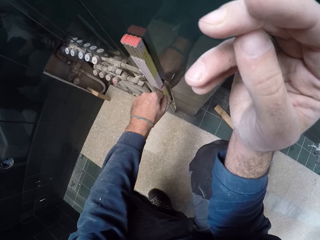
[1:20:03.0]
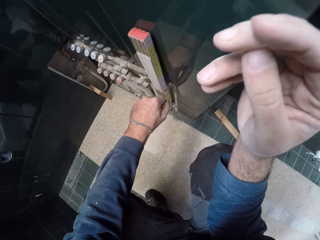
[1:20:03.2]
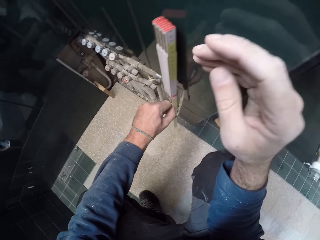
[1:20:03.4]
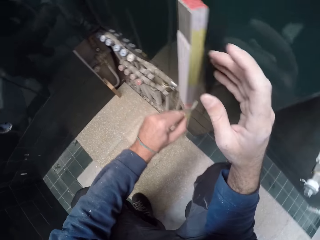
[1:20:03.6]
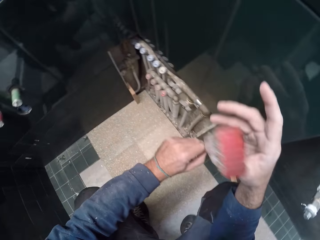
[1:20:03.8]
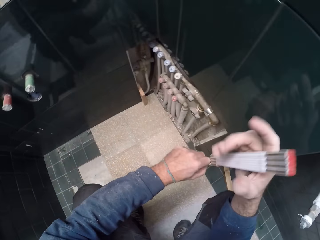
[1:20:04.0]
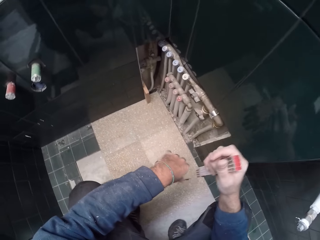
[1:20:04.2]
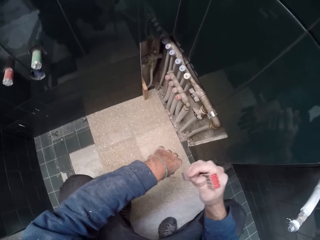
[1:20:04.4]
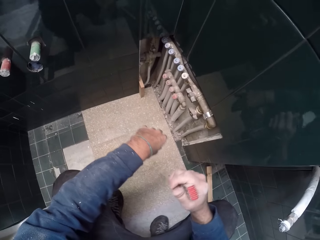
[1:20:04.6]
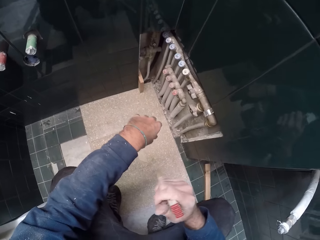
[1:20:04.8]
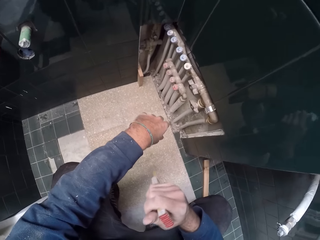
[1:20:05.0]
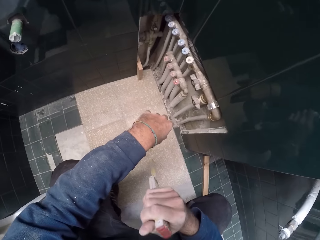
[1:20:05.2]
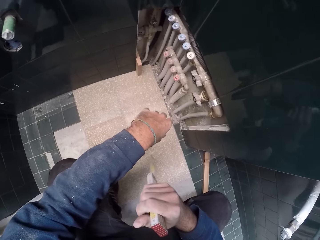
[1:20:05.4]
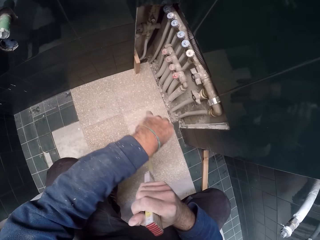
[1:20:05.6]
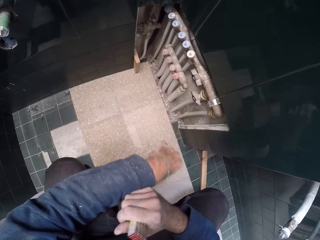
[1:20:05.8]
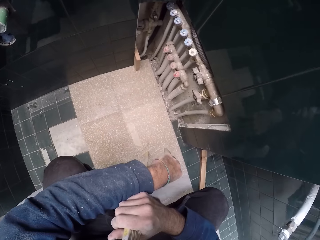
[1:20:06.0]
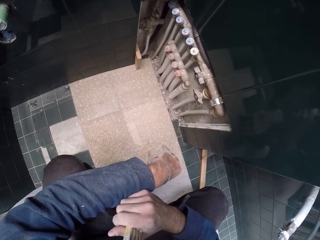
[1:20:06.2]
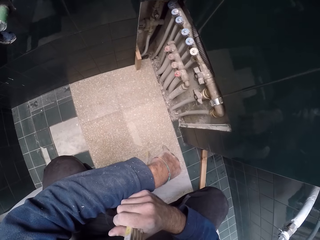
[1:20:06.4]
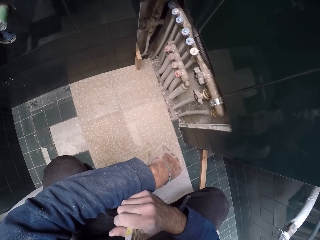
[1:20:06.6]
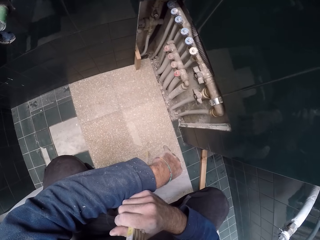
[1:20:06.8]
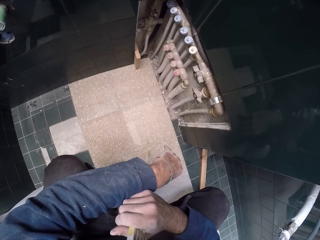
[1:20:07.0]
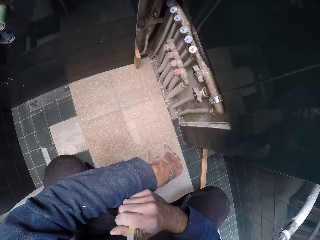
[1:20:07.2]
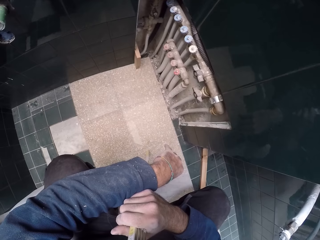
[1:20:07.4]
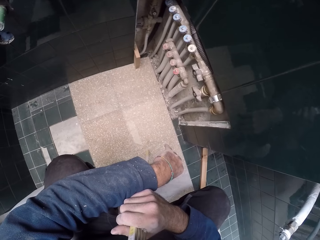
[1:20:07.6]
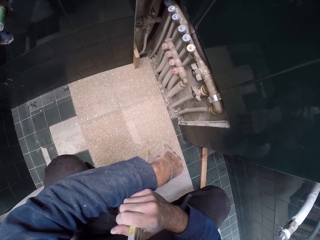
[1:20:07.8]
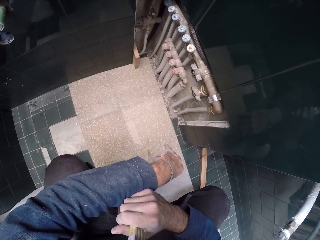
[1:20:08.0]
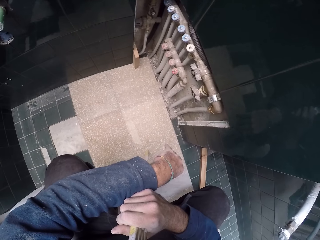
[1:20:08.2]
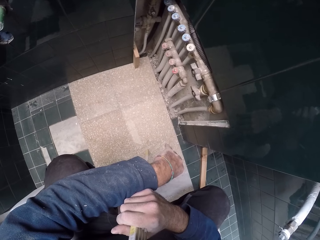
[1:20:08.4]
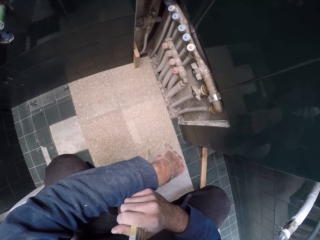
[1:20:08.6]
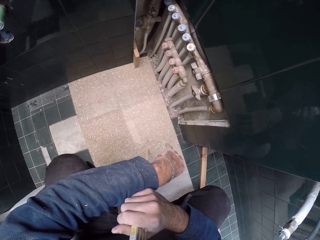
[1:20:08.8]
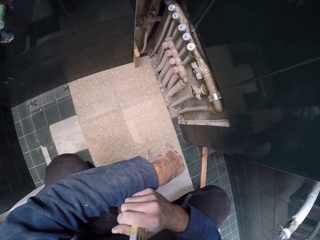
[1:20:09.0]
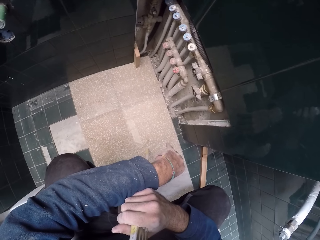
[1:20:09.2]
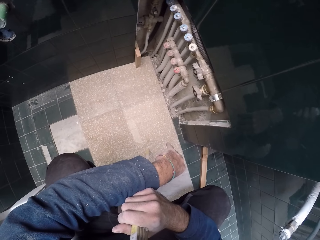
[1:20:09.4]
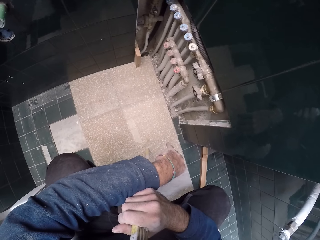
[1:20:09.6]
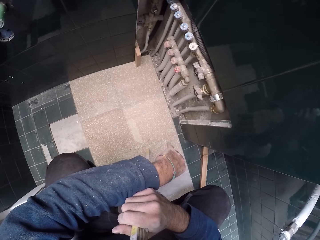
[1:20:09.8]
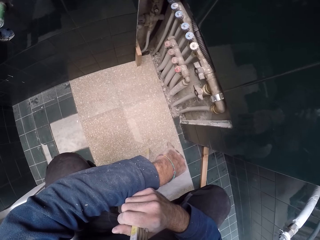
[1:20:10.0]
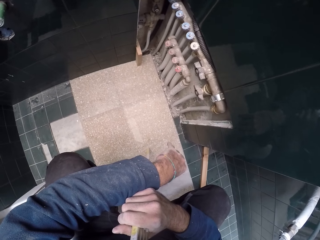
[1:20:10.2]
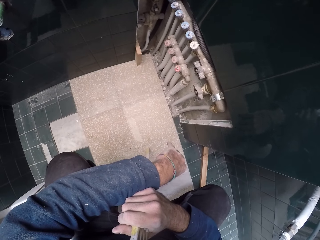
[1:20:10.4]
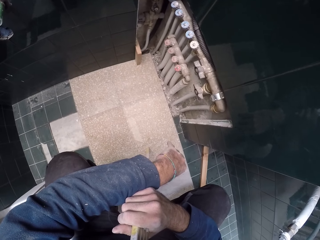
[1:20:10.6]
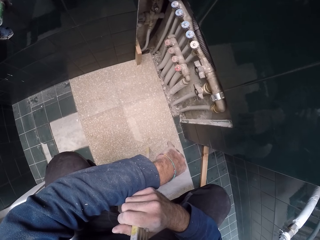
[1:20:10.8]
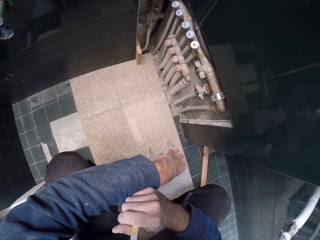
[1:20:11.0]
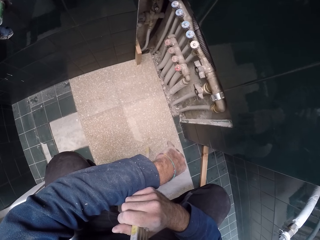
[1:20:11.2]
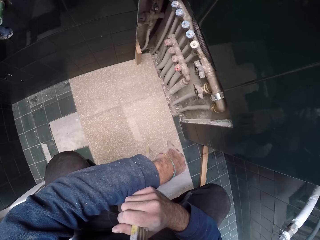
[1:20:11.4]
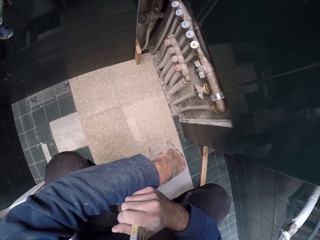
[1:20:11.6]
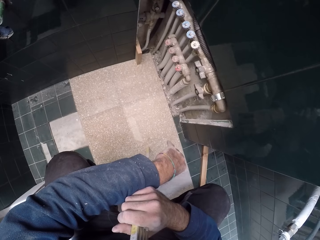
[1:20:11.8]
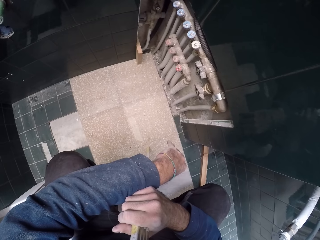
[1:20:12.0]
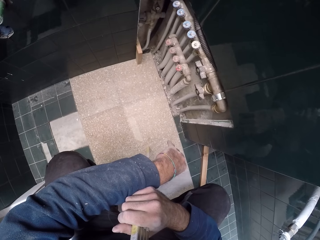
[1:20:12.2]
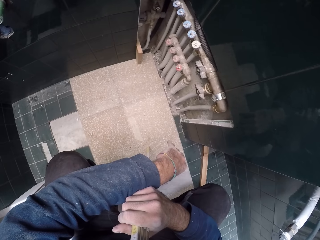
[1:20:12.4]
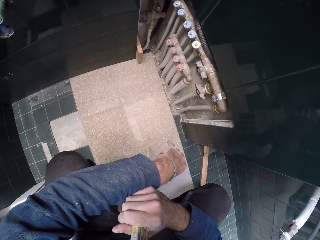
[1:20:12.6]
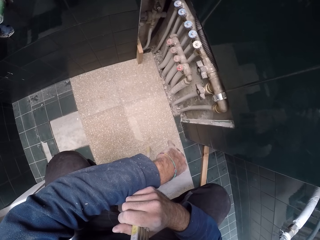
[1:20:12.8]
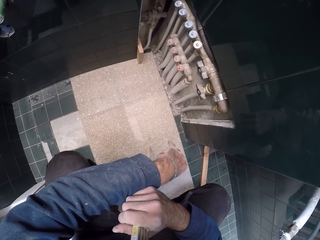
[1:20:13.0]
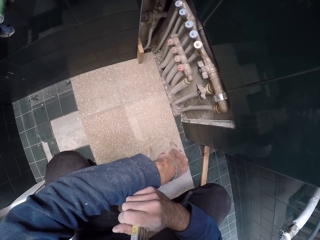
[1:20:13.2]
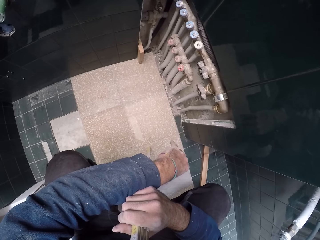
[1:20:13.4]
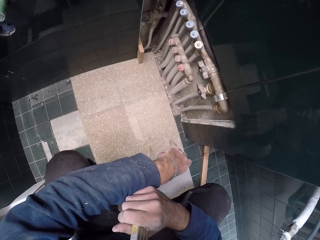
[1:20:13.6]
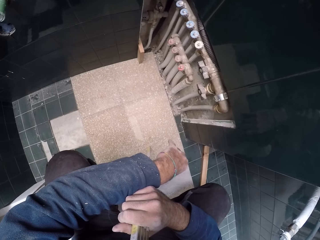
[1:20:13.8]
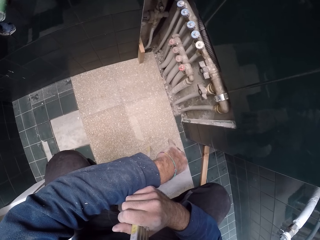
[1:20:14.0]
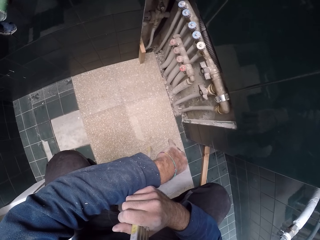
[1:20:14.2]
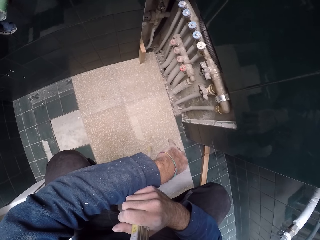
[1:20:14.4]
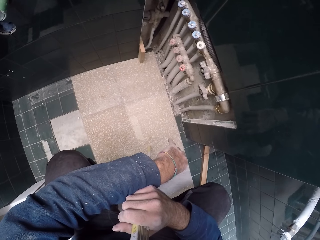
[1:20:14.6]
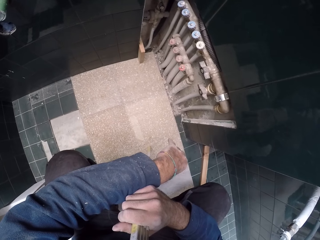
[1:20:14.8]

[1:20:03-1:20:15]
The camera wearer passes the foldable ruler to his right hand.

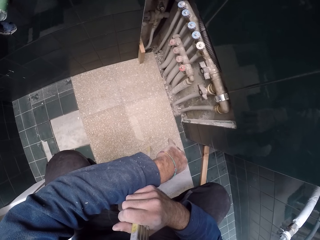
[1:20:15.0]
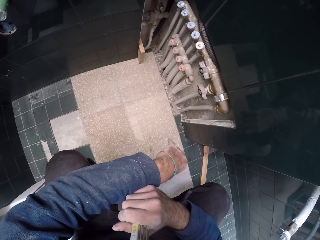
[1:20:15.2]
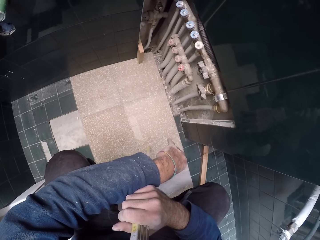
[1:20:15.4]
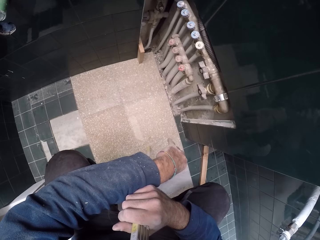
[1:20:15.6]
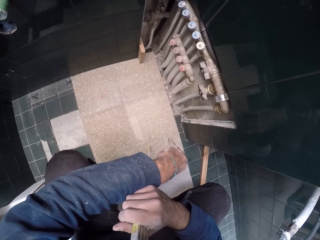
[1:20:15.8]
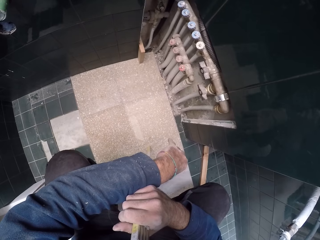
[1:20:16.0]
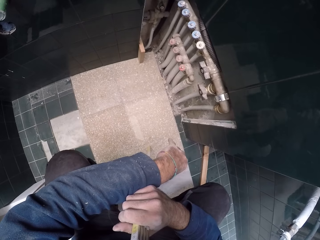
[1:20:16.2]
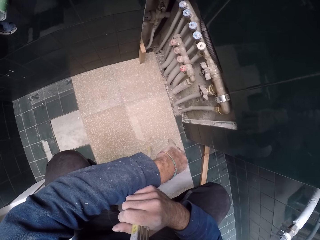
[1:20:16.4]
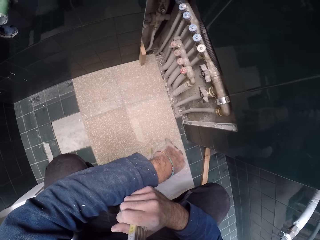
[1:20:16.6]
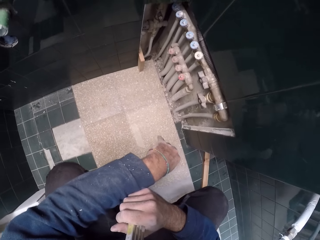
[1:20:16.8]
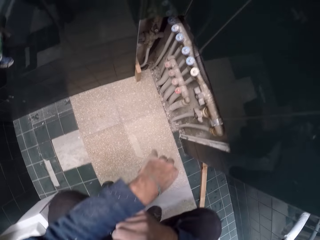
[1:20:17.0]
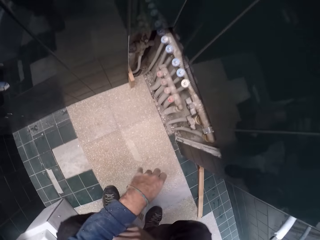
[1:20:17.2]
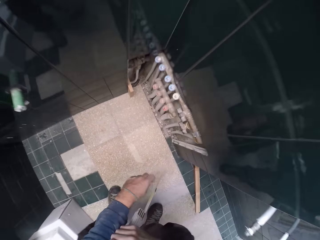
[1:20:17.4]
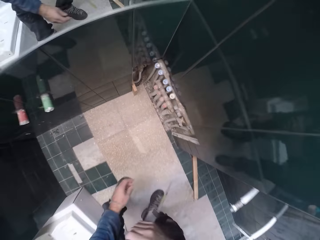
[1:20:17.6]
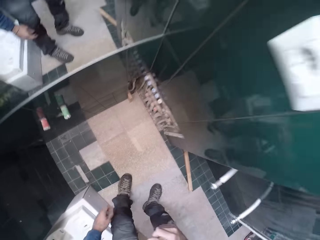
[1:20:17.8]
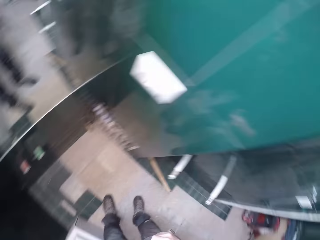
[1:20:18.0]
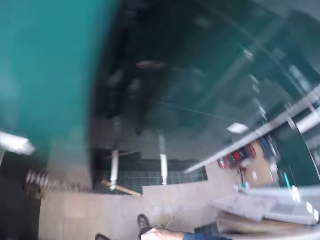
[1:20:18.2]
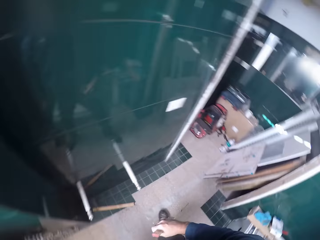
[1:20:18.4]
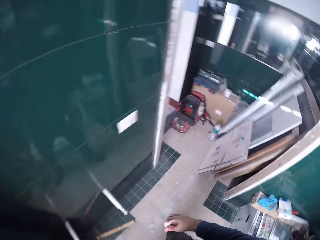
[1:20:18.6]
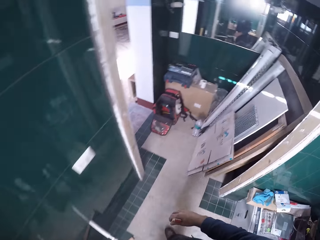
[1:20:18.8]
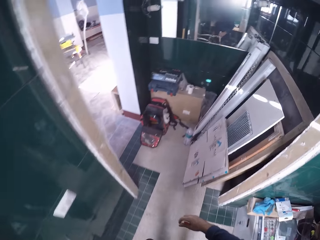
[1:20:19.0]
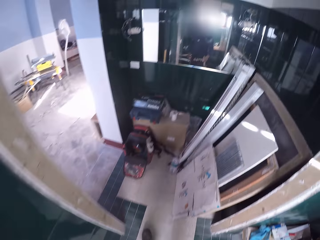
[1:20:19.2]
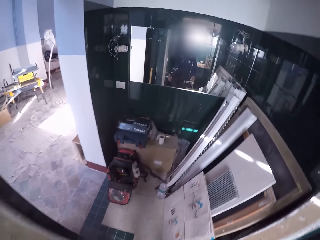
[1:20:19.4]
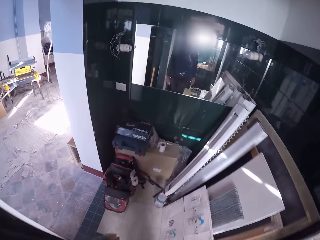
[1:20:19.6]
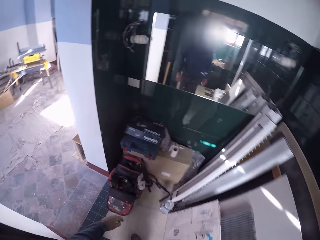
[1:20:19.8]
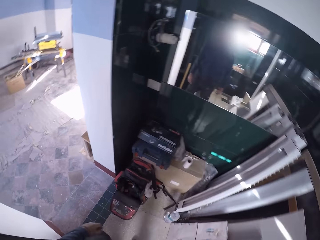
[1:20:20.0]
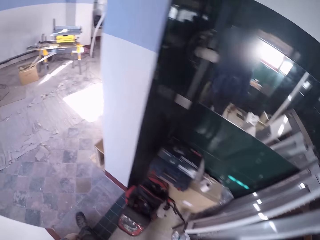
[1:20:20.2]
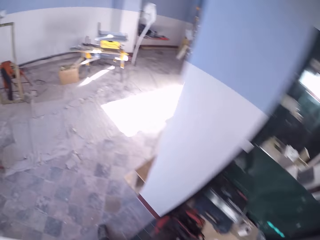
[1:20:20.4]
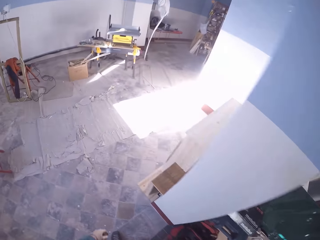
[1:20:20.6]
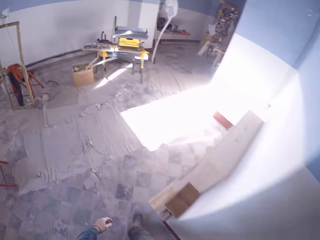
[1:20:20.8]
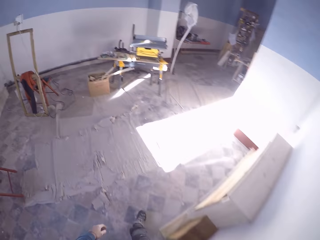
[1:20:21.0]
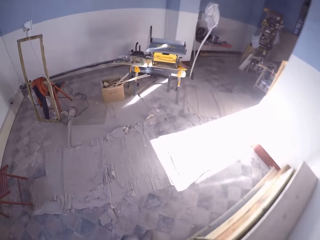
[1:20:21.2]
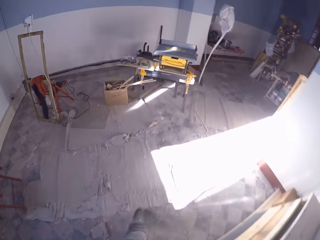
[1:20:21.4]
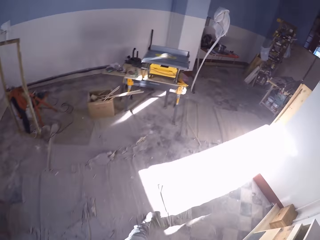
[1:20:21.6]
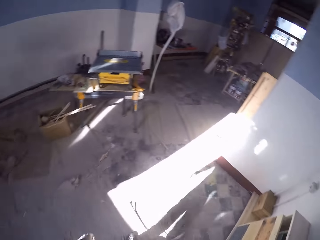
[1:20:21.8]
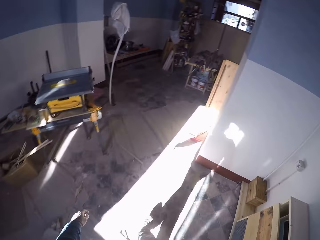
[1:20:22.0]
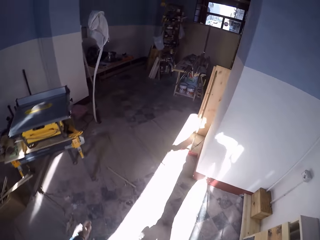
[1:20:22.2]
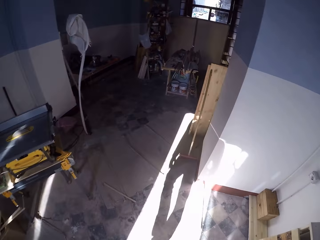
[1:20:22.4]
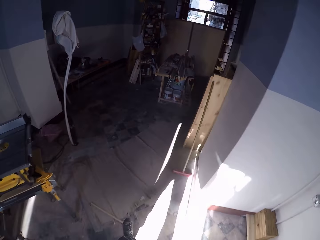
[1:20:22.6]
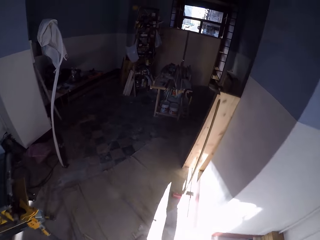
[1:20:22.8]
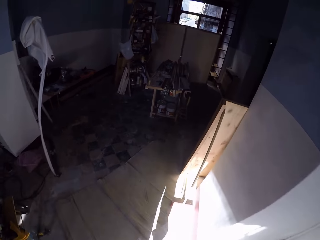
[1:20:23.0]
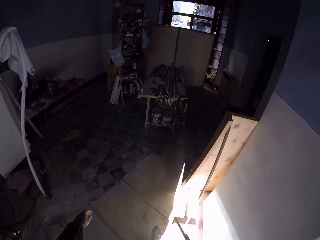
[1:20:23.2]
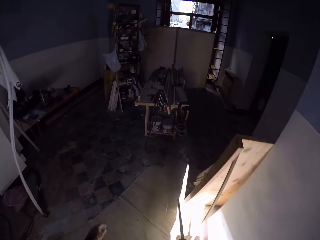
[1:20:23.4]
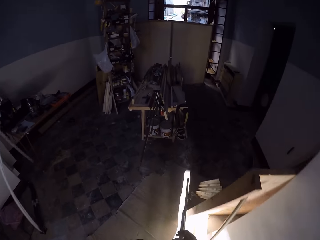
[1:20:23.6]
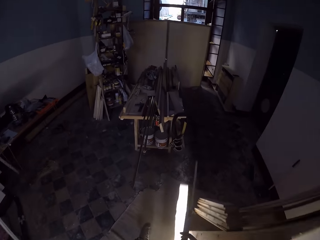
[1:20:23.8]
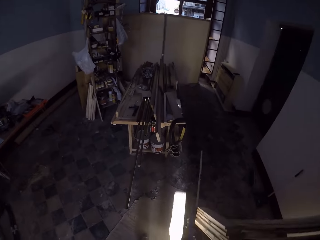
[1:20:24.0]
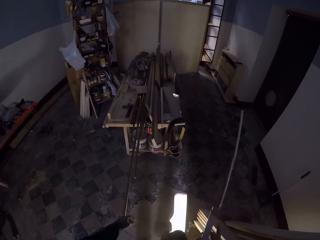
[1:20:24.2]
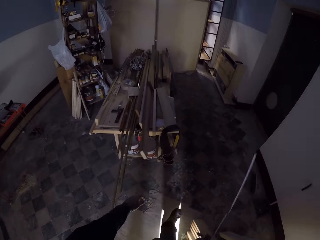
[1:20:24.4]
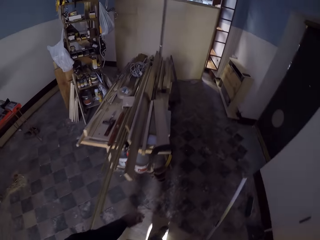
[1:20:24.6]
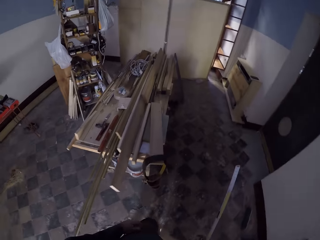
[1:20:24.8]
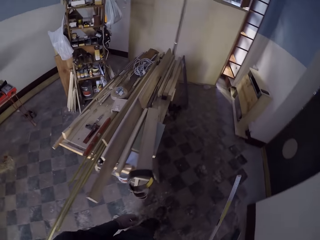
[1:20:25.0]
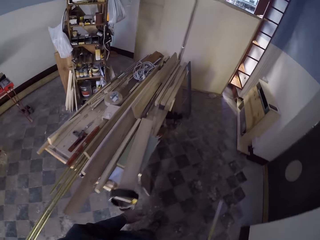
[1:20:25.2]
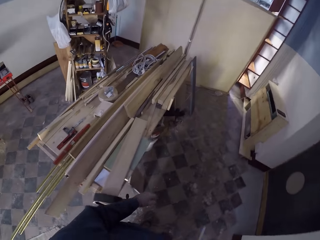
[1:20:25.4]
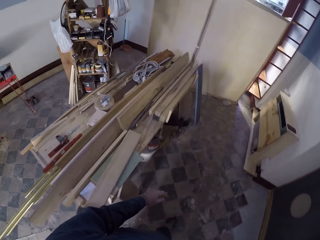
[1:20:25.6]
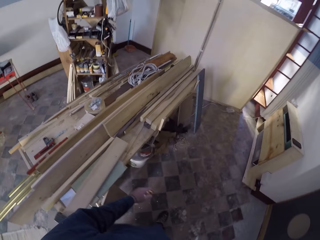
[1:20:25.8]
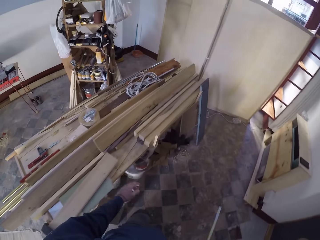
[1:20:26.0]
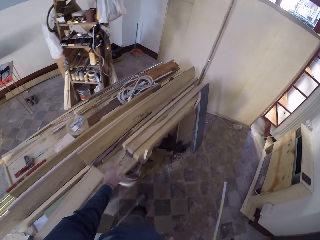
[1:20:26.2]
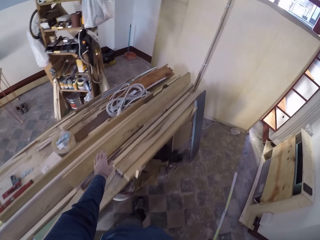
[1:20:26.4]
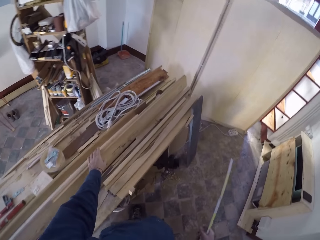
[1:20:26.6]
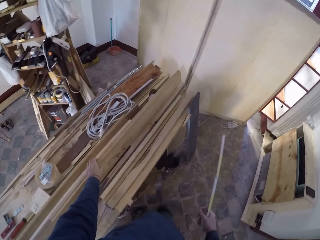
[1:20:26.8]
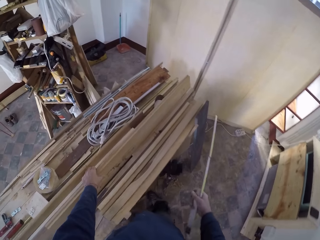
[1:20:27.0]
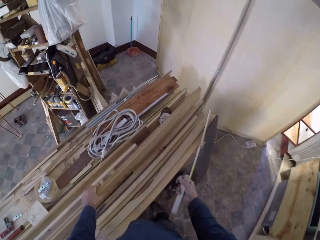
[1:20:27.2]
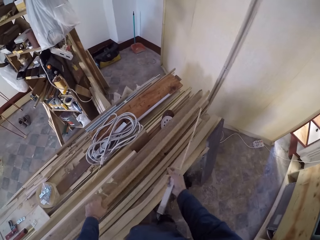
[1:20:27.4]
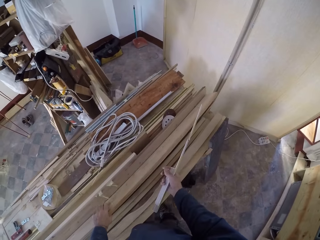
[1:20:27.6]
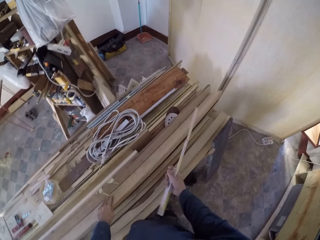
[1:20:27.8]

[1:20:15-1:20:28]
The camera wearer stands upright. He turns around. He walks to the workshop. He flips the plank of wood on the table with his left hand.
